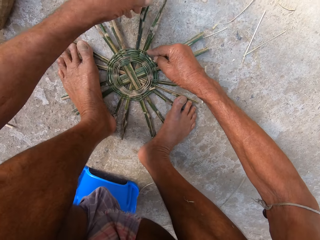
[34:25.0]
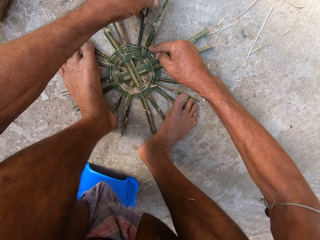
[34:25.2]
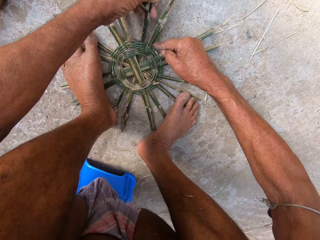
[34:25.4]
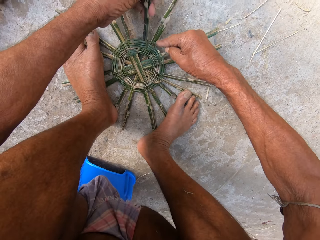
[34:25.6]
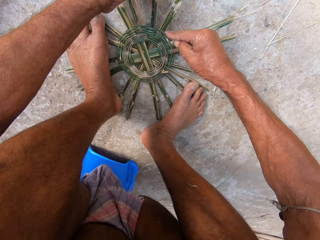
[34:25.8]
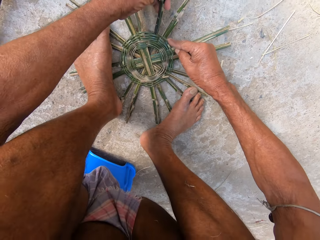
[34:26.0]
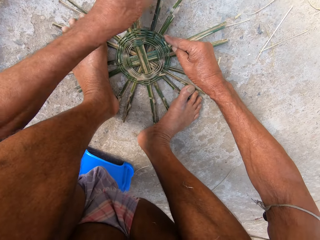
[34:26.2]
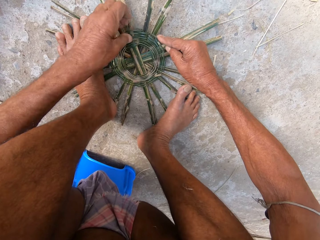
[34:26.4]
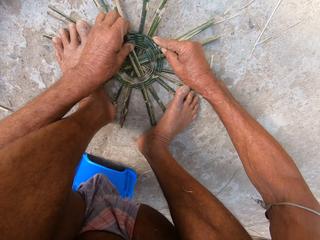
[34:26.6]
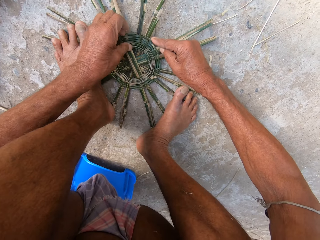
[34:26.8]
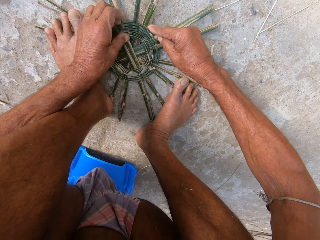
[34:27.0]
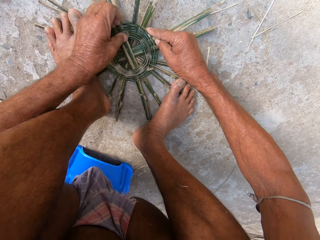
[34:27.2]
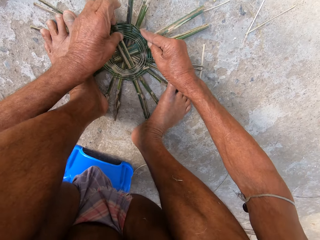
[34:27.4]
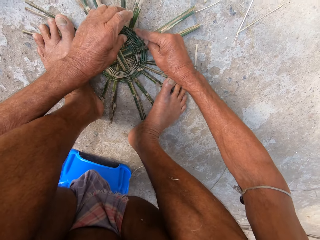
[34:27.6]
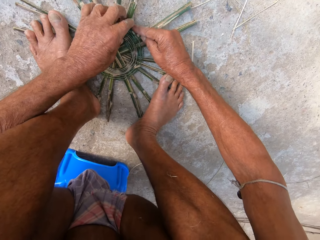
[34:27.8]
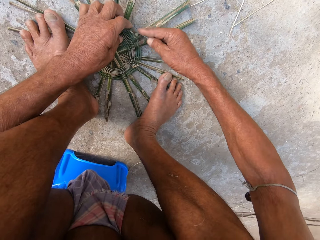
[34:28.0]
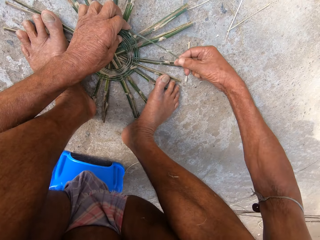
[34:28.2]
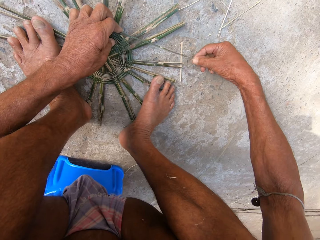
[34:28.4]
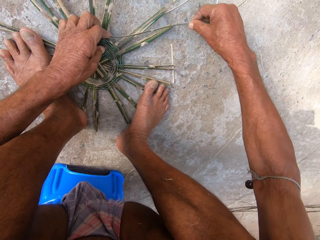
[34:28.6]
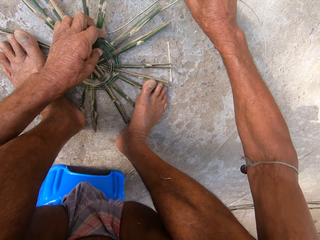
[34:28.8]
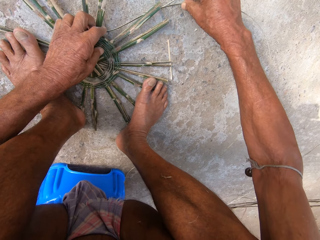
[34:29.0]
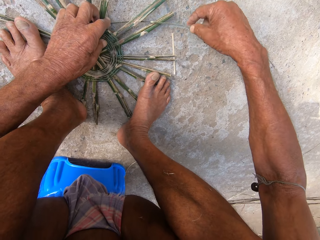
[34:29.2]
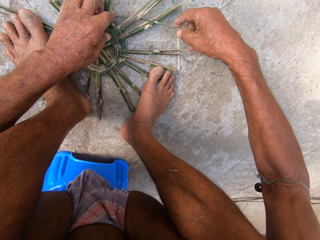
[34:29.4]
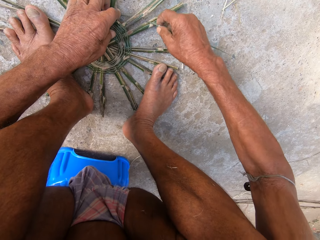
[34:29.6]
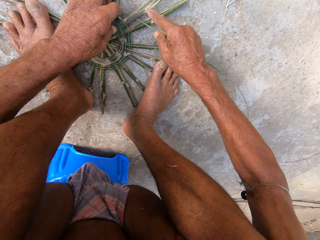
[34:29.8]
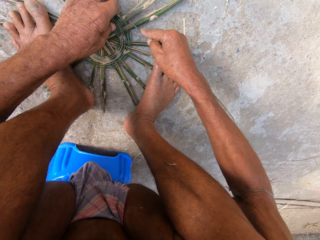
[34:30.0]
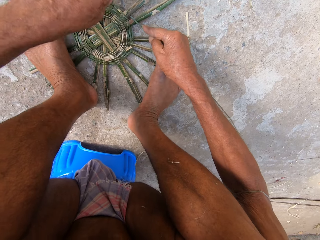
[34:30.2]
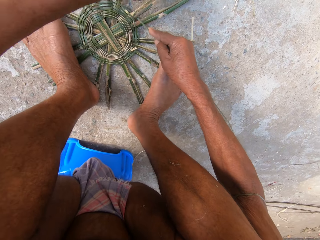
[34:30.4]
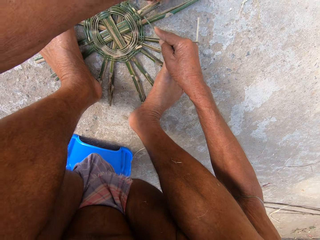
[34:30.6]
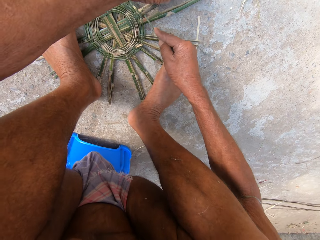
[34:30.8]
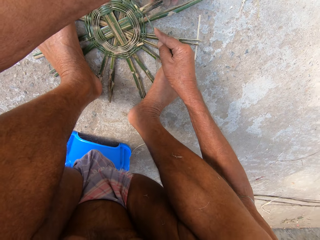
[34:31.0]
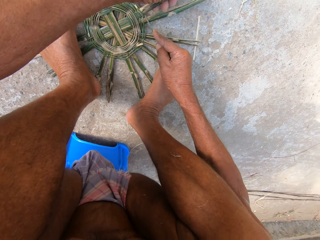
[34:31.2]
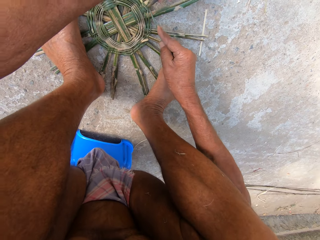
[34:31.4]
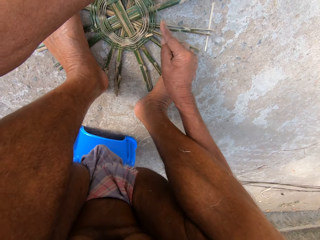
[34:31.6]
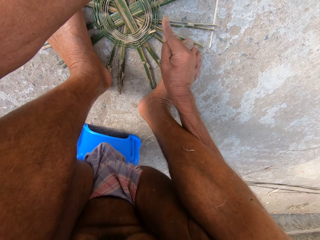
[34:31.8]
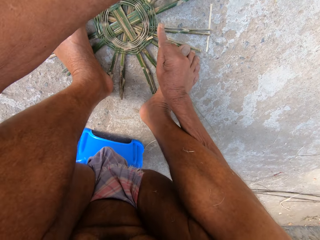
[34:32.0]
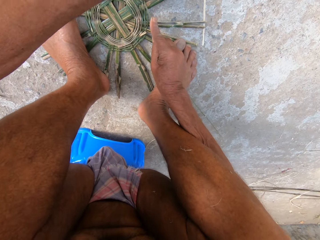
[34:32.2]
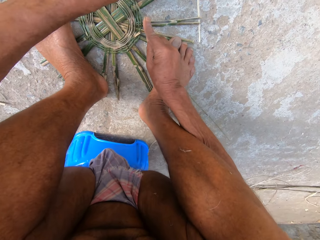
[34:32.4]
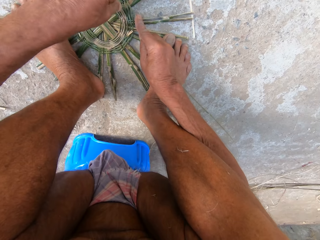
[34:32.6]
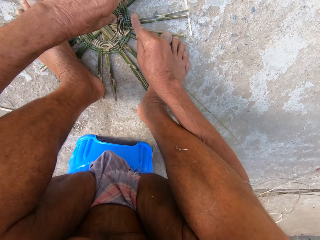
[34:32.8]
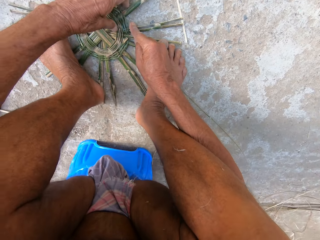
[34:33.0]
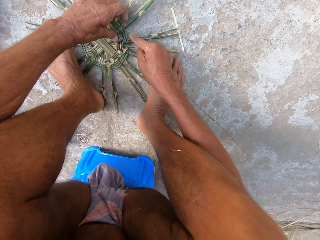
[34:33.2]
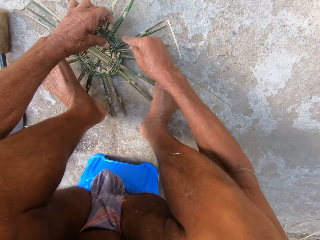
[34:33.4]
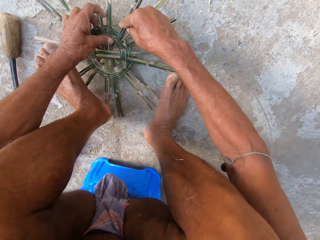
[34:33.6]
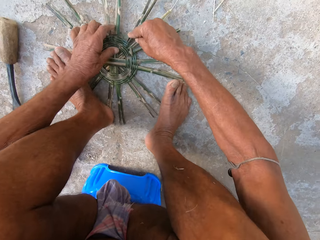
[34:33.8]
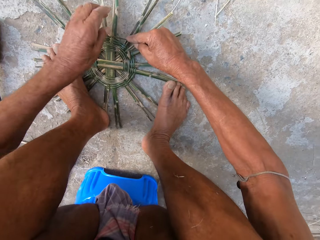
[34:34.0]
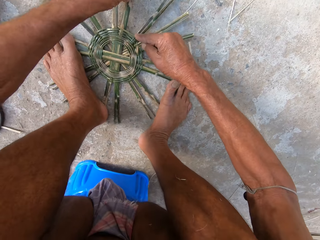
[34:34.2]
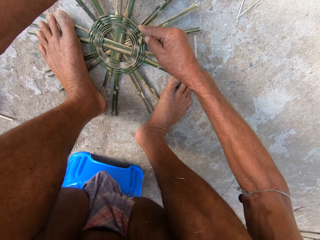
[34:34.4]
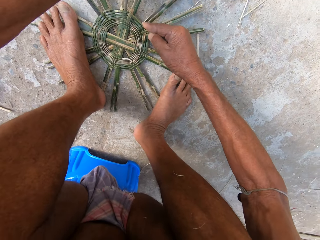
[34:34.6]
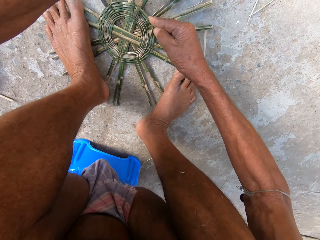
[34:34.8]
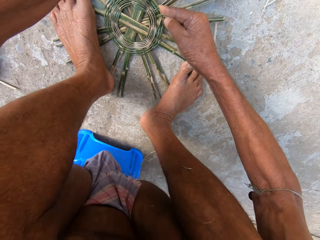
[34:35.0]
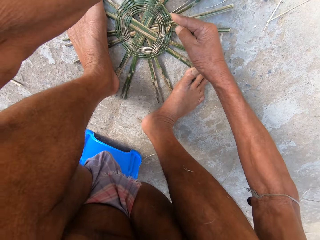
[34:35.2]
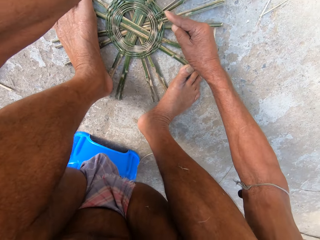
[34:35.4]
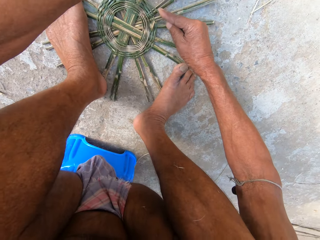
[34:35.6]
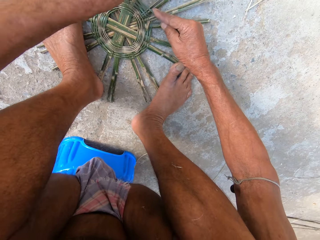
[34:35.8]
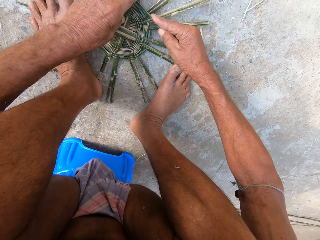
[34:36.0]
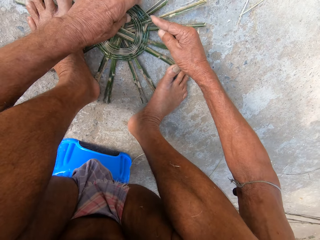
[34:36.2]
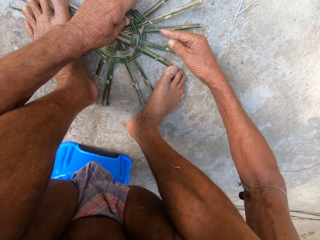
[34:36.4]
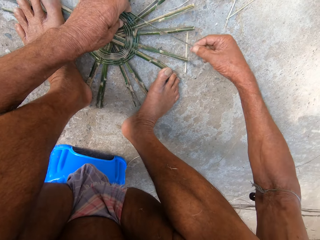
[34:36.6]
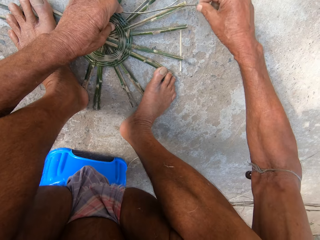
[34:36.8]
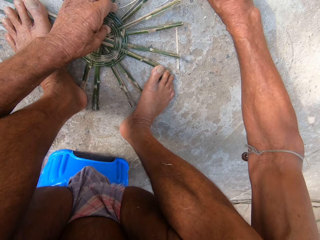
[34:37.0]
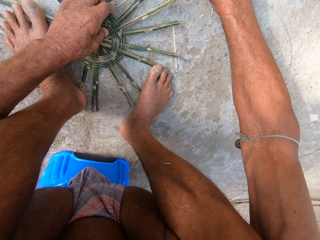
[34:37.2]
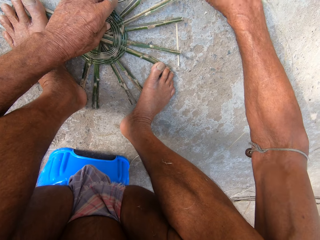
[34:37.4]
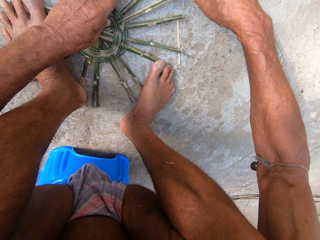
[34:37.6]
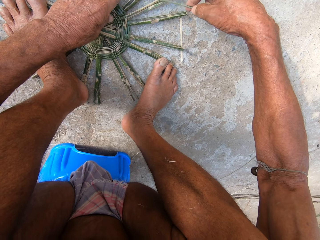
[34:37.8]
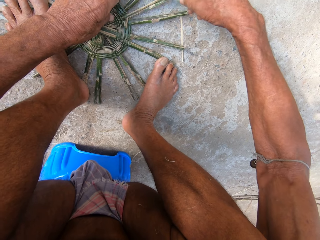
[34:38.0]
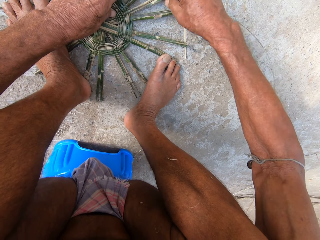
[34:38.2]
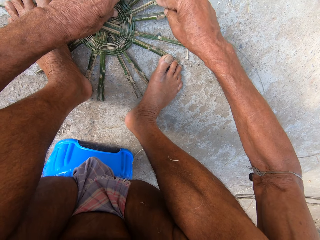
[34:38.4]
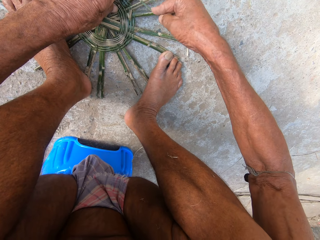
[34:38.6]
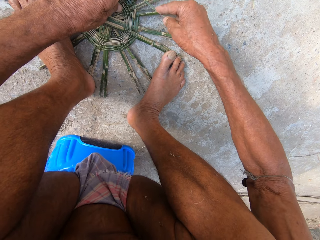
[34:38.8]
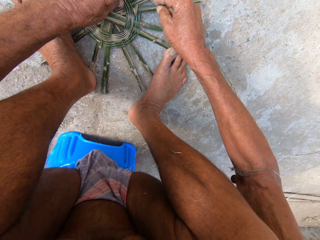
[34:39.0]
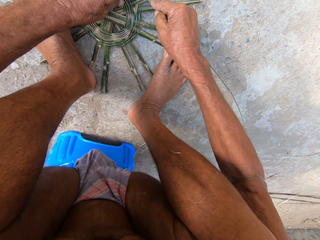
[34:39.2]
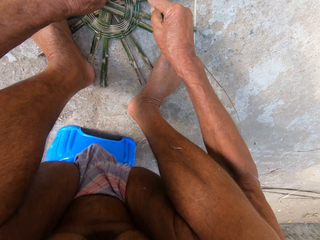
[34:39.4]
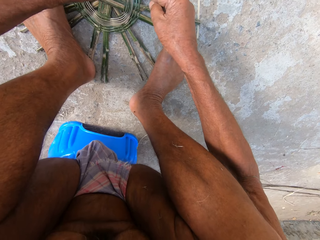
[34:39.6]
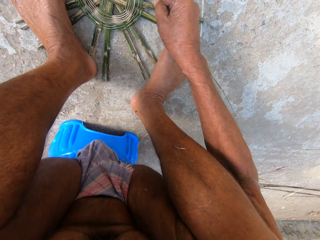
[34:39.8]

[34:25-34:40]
The camera wearer weaves the basket with the reed in both hands. He holds a mat with the left hand. He turns the basket base on the floor with his left hand. He places both legs on the basket base on the floor. He weaves the basket with the reed in both hands.

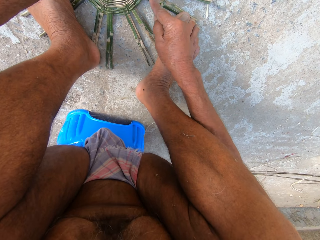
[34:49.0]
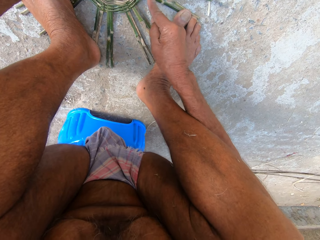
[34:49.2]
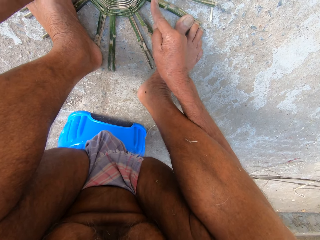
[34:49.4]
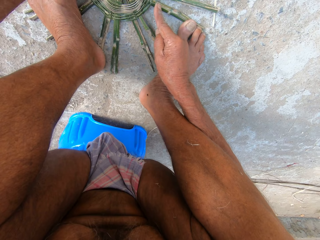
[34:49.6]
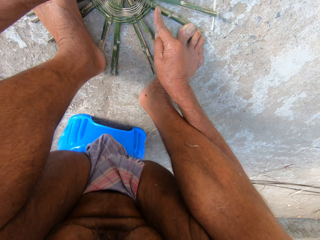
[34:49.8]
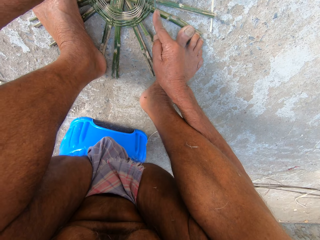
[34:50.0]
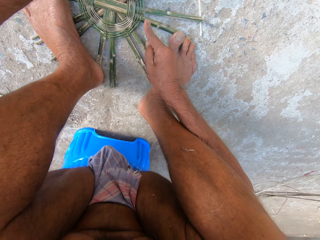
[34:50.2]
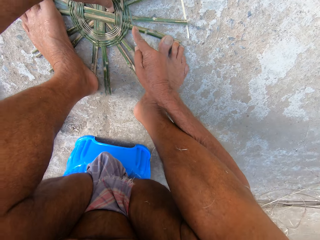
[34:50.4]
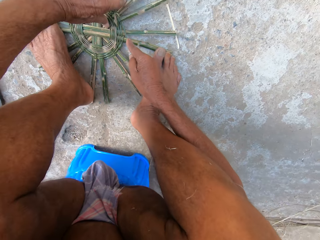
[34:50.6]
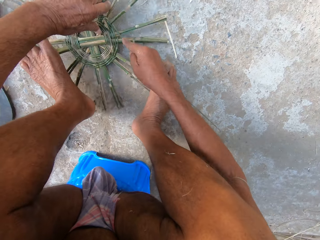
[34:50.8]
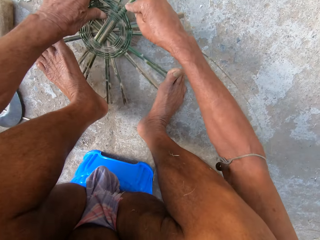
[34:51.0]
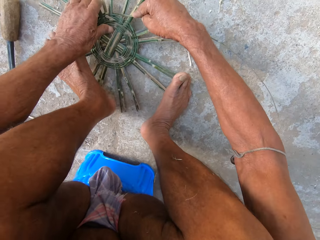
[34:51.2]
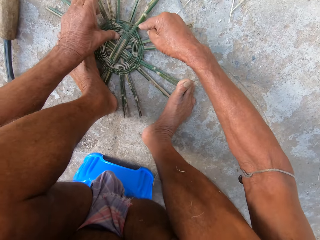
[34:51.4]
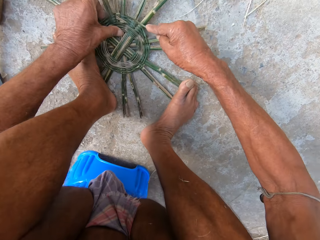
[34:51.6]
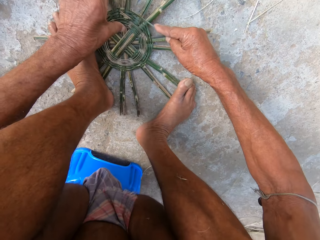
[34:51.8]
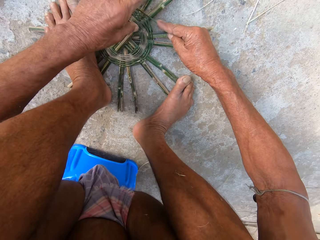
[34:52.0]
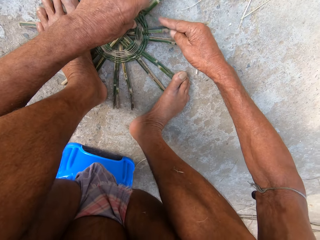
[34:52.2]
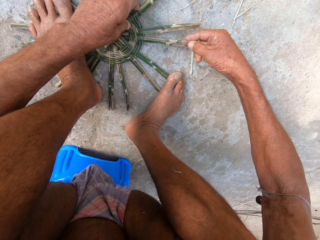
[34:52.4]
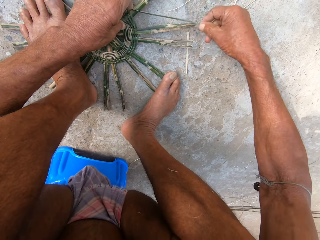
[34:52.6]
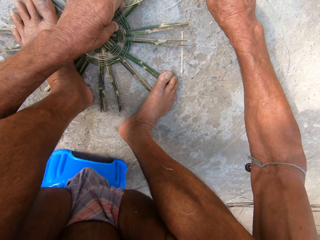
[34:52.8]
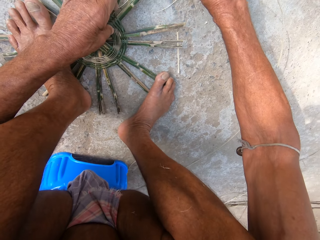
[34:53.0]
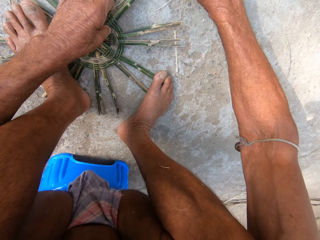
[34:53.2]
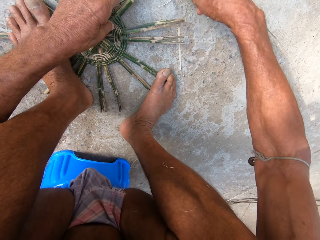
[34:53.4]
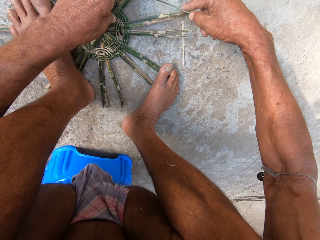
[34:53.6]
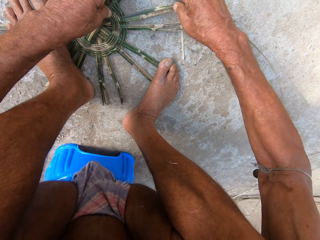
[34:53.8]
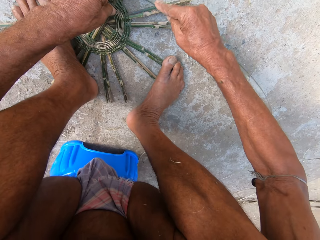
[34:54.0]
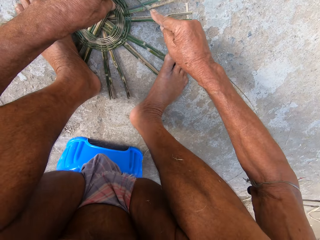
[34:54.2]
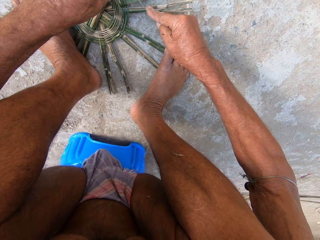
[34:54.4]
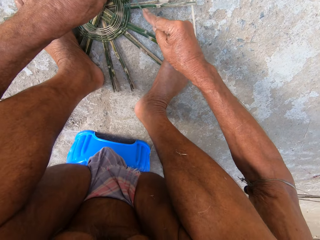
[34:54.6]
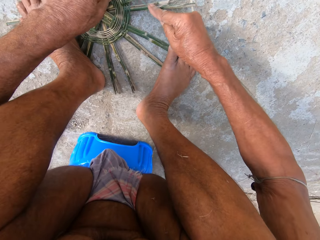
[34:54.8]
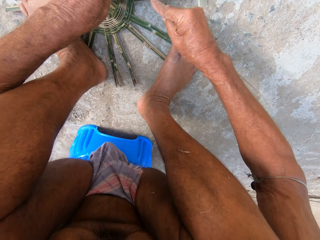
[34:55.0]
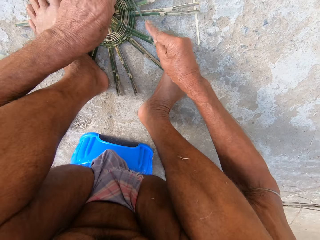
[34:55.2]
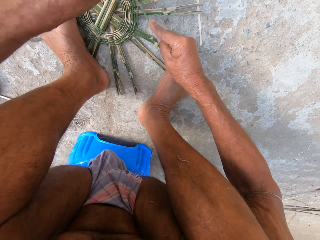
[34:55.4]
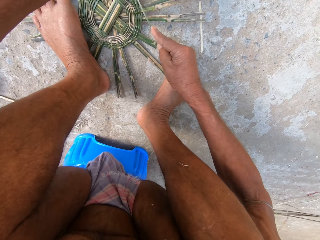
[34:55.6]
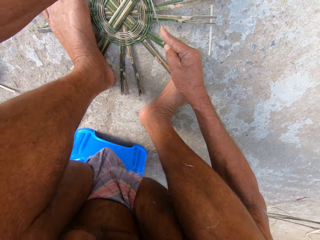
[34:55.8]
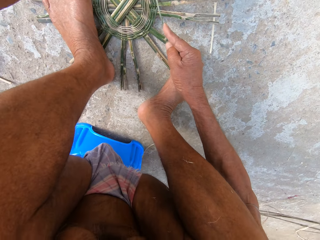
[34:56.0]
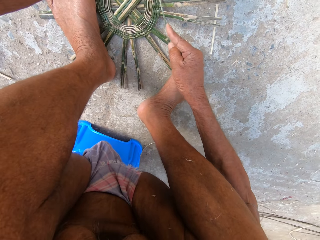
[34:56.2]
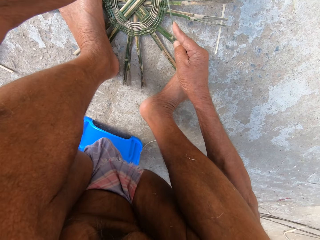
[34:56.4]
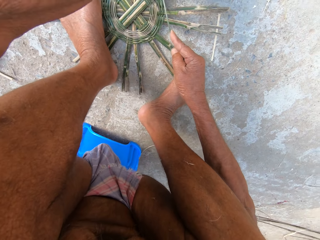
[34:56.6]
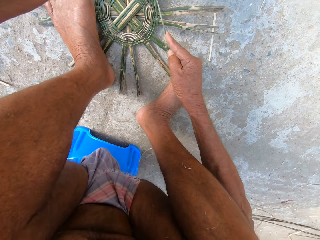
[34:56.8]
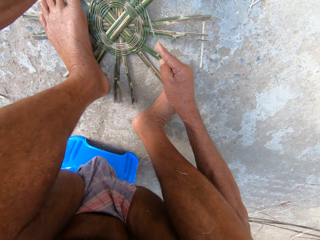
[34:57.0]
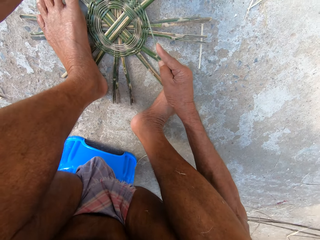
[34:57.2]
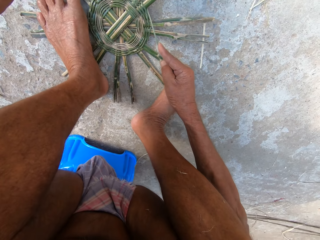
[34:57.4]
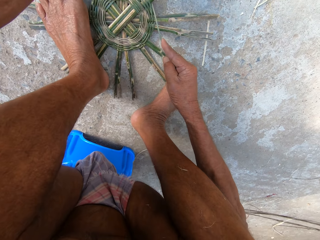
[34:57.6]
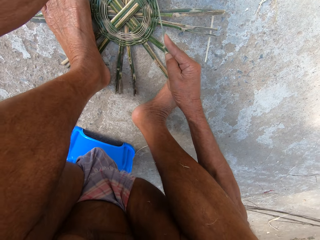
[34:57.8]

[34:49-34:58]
The camera wearer turns the basket base on the floor with his left hand. He places both legs on the basket base on the floor. He weaves the basket with the reed in both hands.
